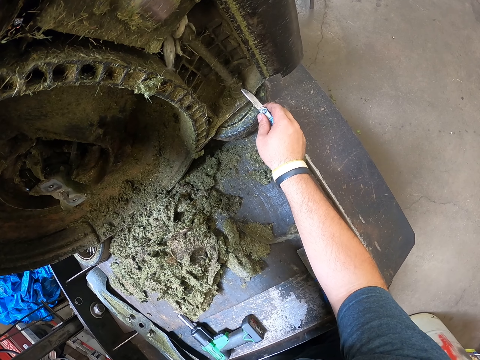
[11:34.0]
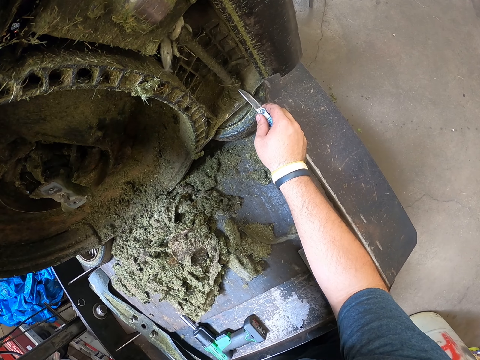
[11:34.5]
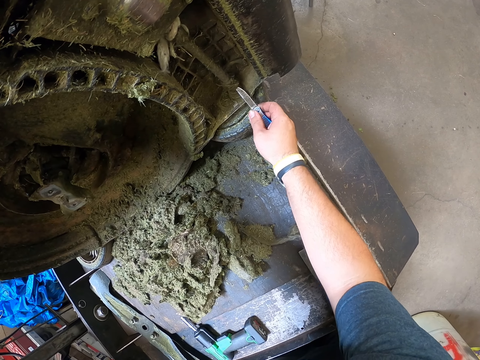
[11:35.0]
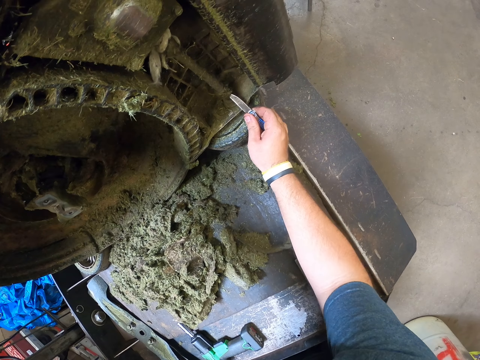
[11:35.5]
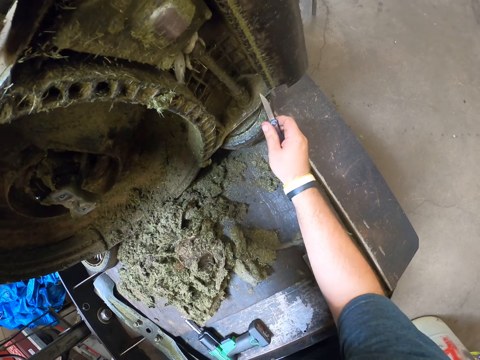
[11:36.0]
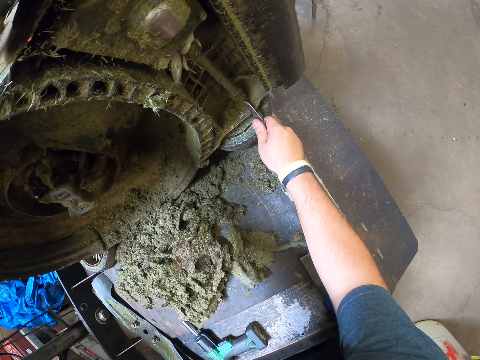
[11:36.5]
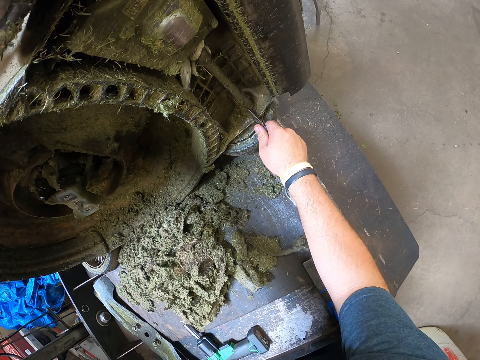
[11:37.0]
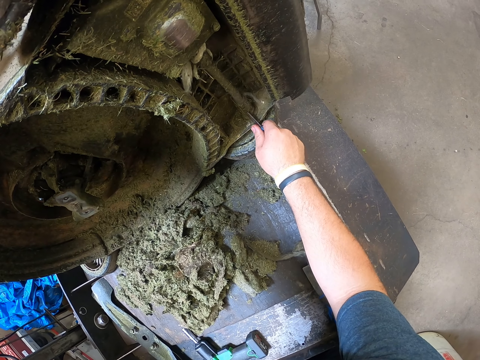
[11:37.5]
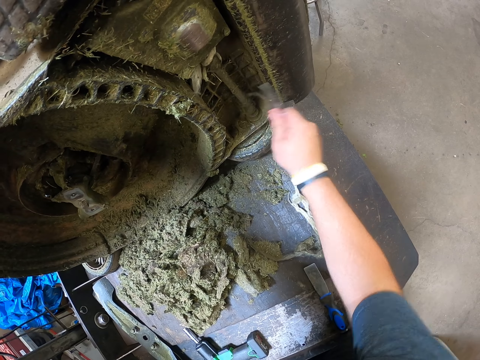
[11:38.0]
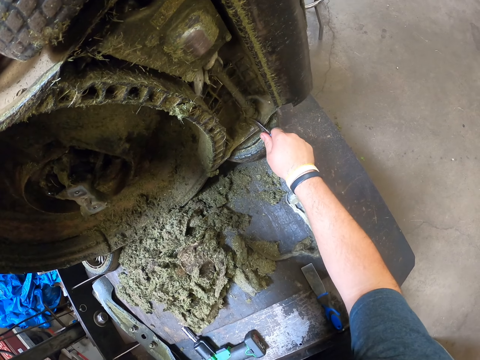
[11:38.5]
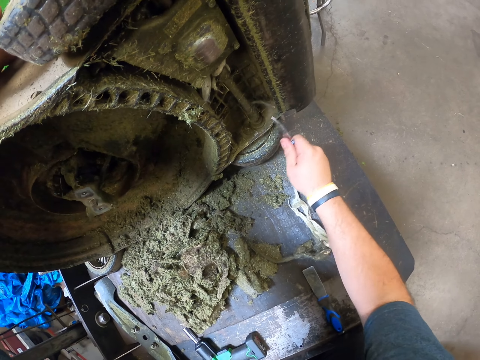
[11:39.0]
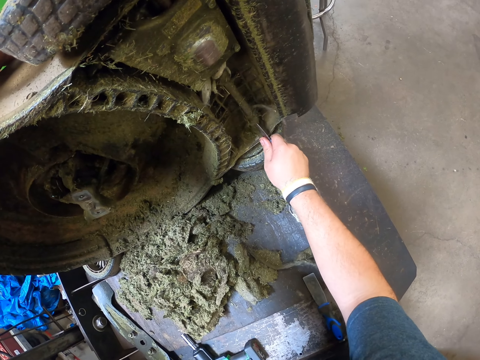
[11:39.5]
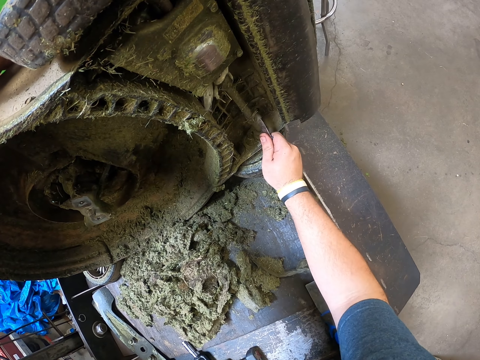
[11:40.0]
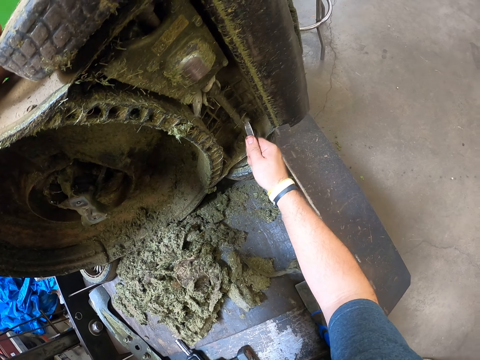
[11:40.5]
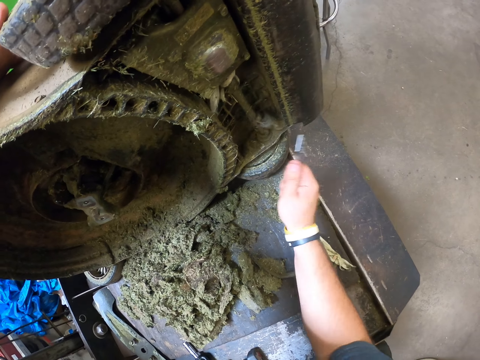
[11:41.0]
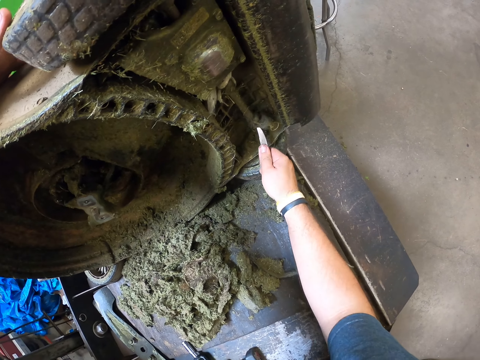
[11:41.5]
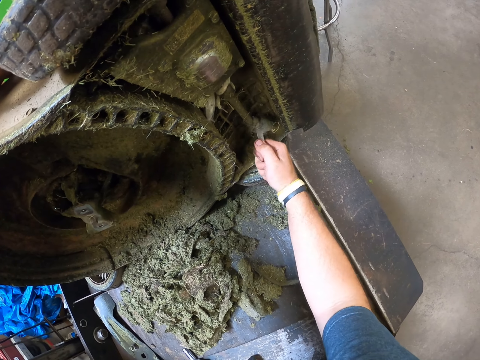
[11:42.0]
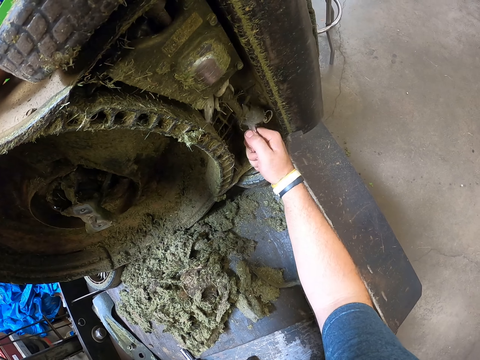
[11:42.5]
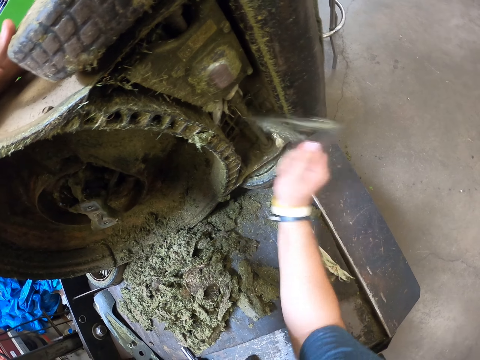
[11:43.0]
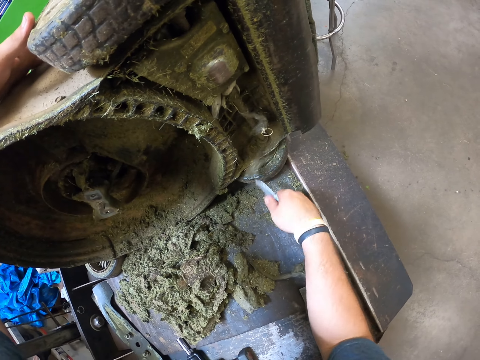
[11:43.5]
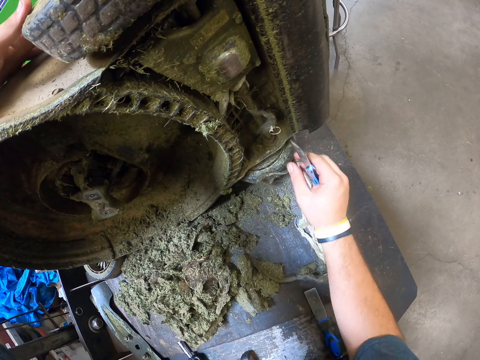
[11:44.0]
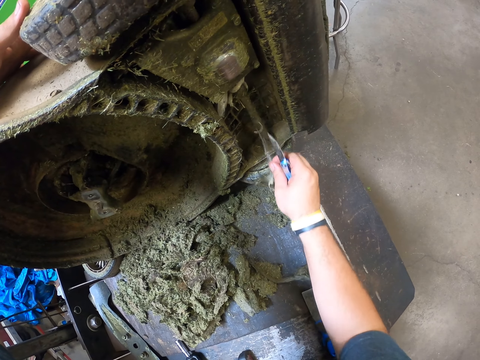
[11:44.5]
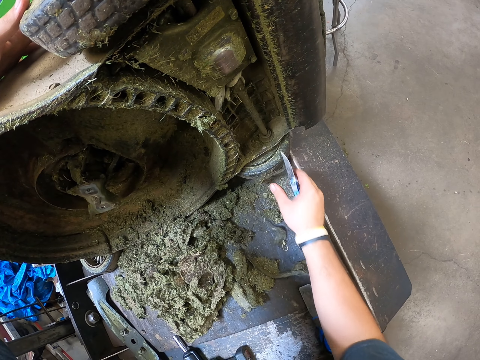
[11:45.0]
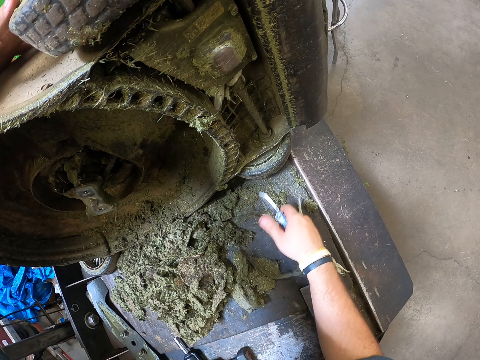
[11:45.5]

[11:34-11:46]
The camera wearer holds the knife.

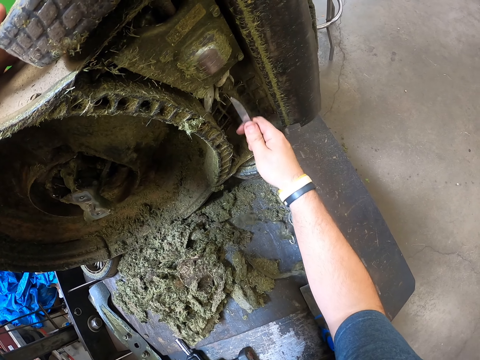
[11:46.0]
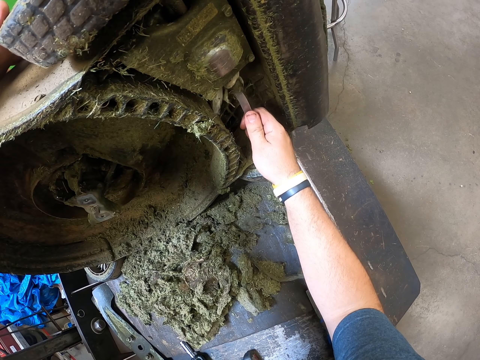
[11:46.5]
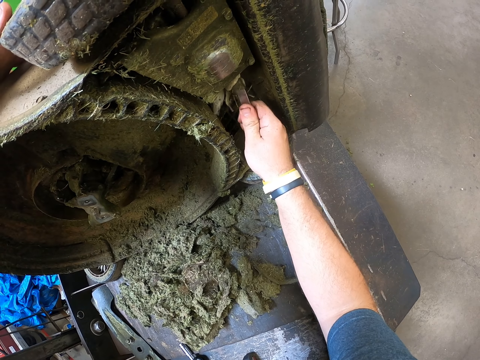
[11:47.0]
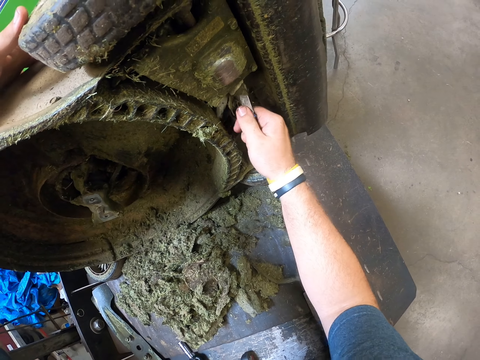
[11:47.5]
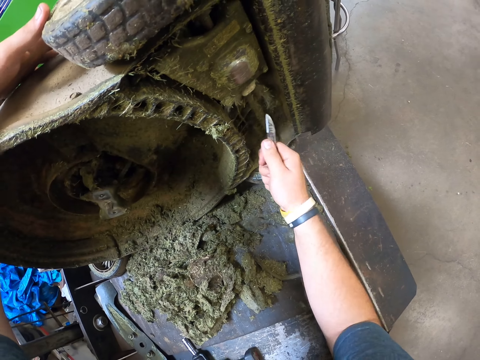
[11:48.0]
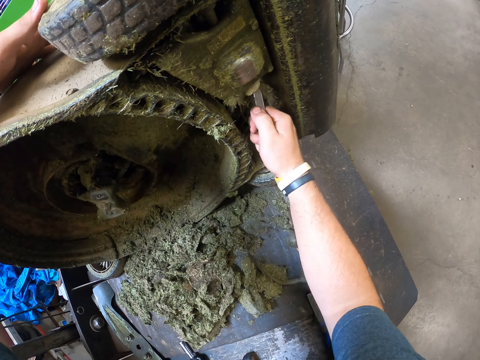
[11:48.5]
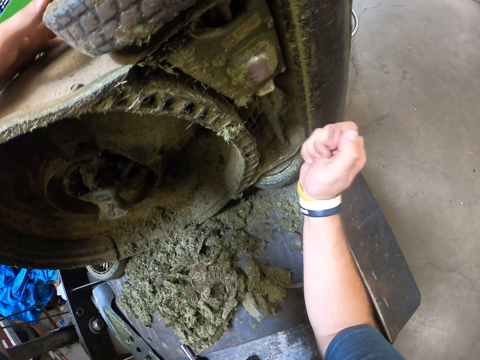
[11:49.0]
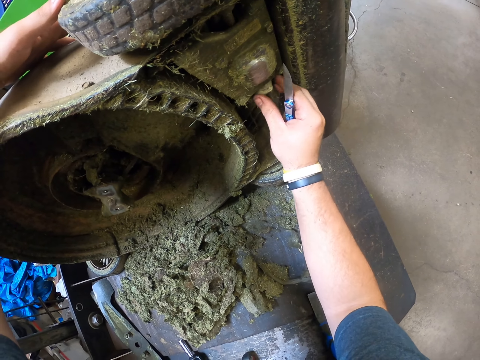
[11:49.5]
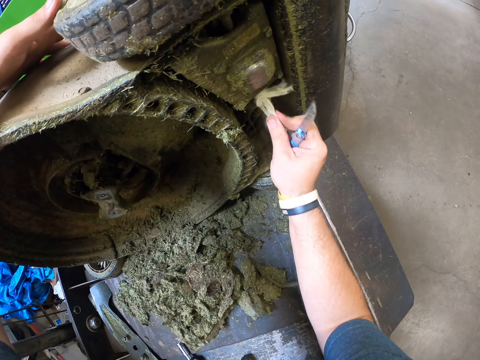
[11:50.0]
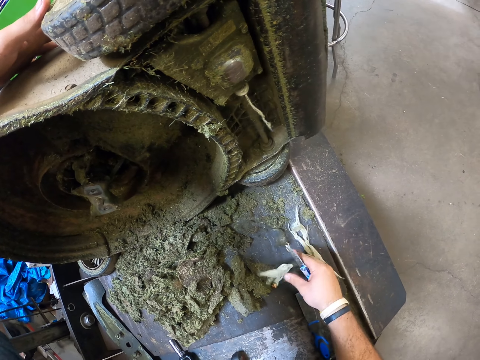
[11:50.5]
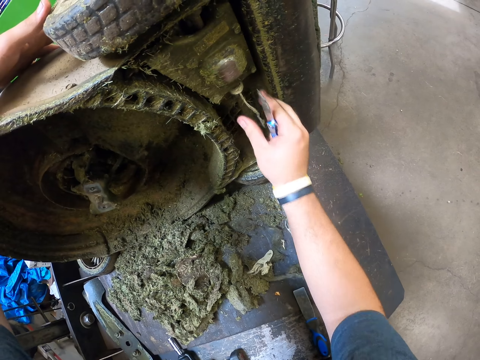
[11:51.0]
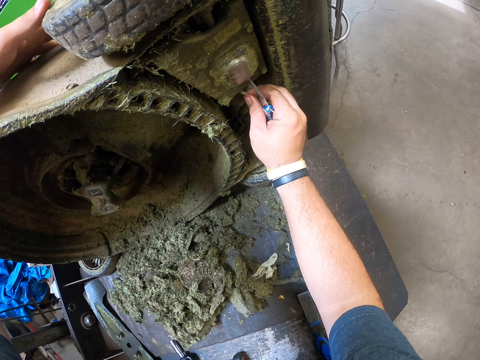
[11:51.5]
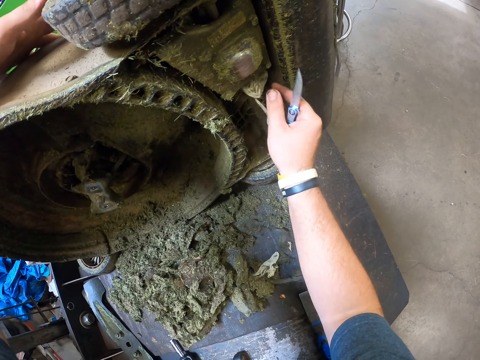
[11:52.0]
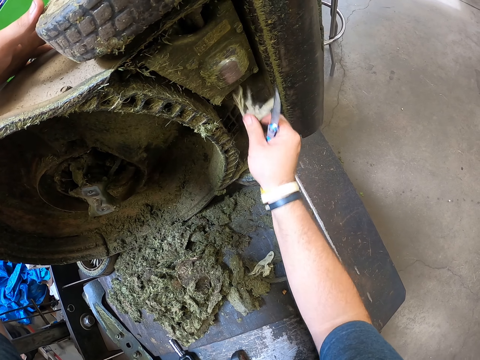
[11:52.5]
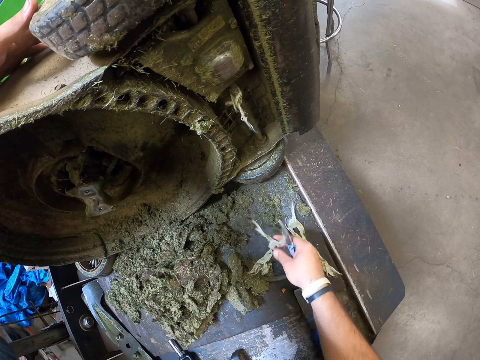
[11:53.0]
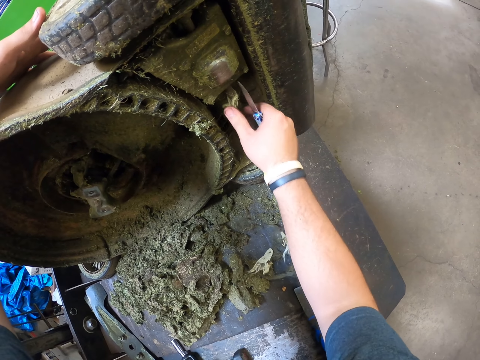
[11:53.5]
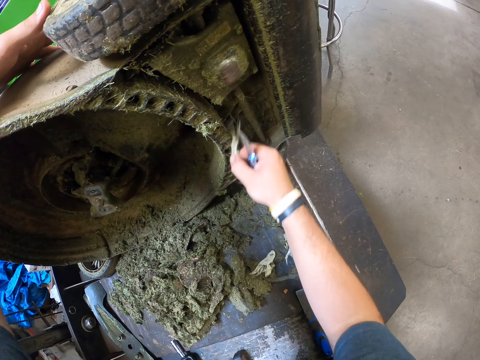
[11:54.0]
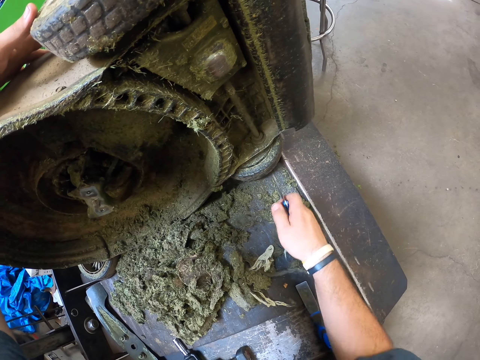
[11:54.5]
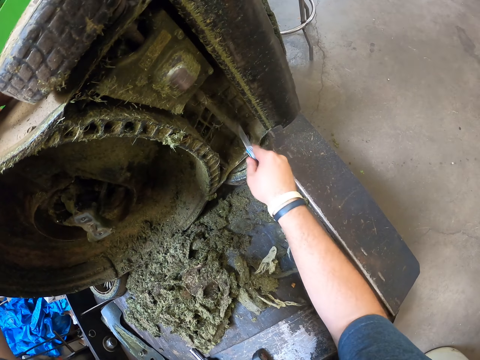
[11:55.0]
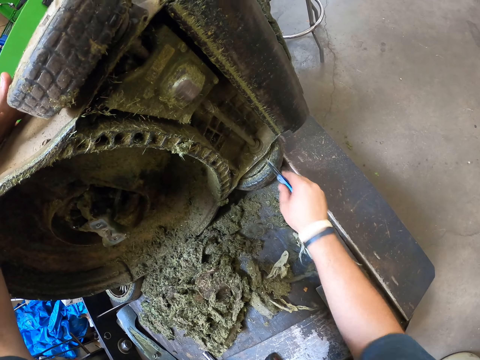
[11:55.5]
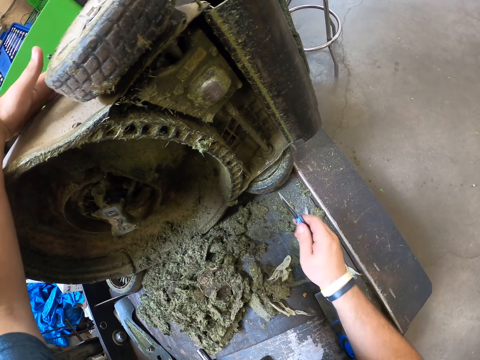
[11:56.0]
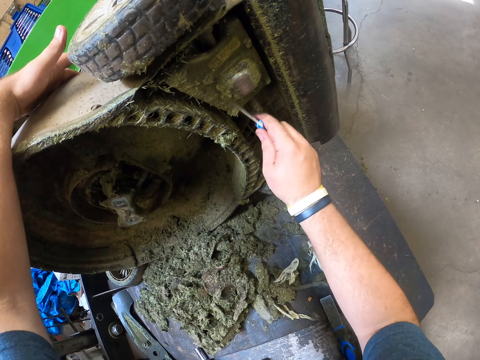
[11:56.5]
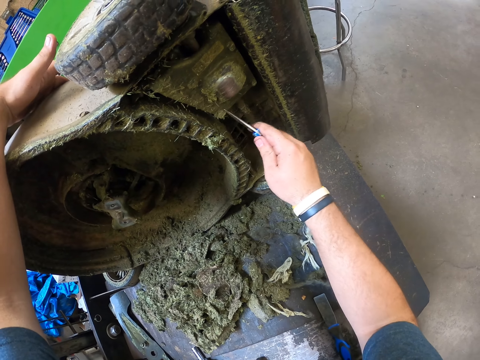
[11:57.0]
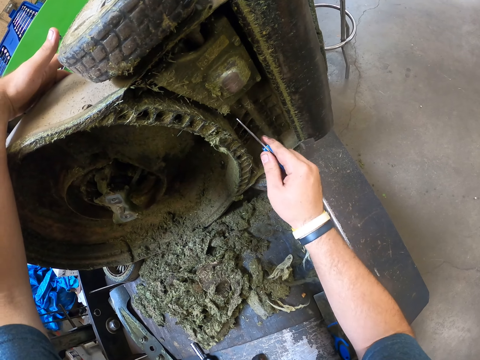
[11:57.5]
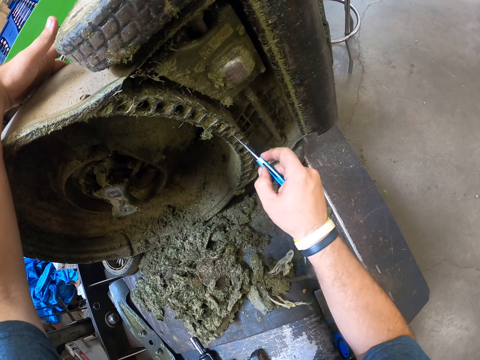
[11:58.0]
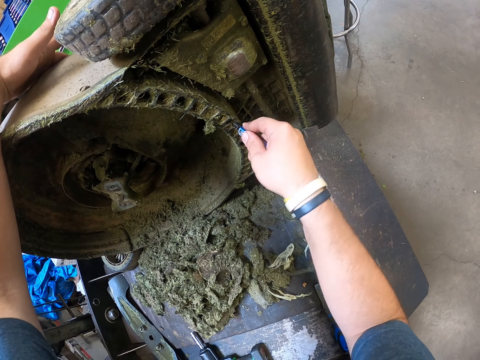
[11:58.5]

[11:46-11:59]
The camera wearer holds the rope.
